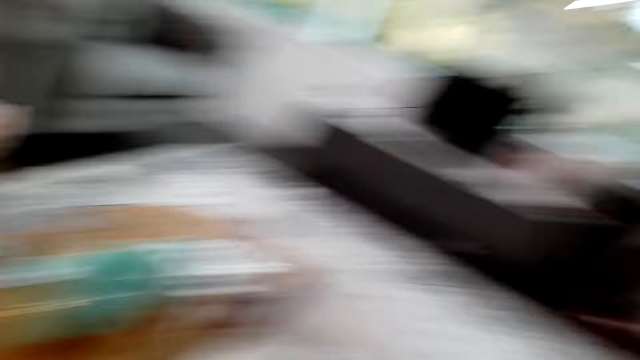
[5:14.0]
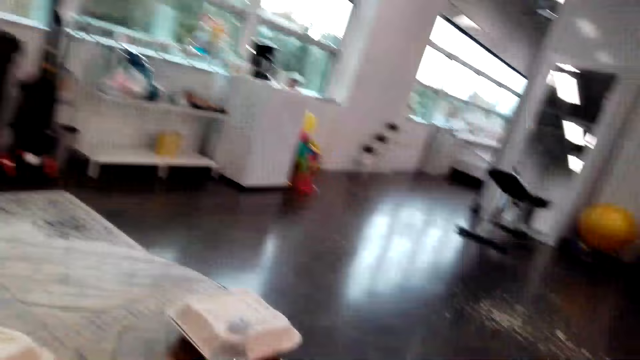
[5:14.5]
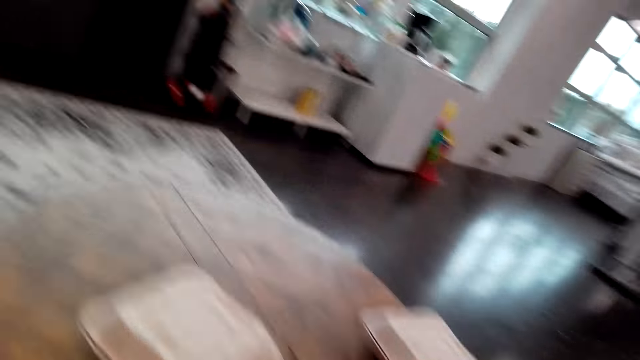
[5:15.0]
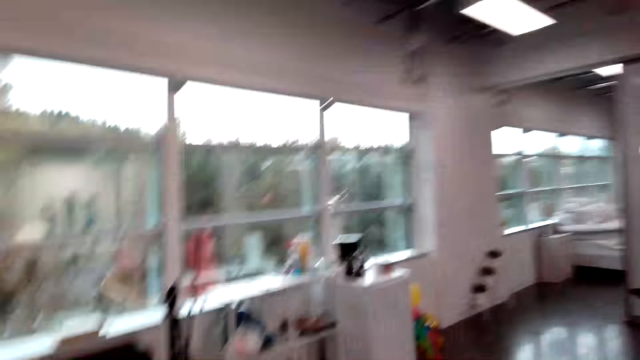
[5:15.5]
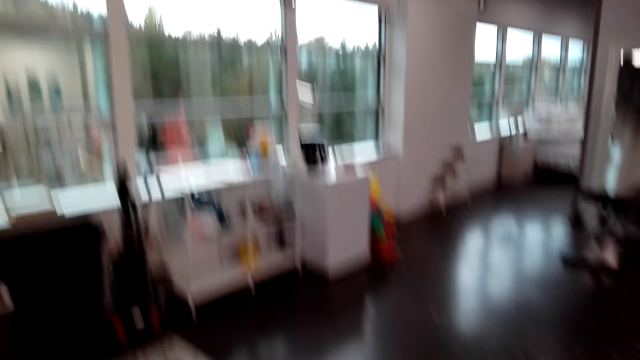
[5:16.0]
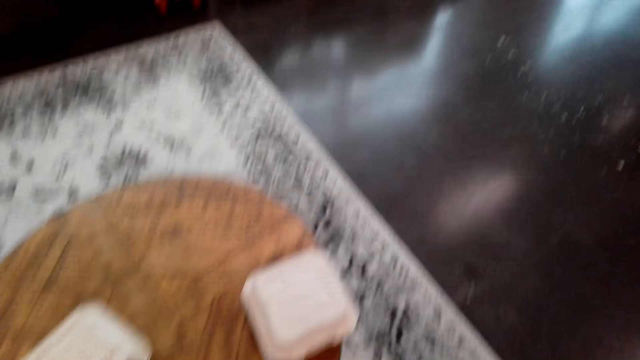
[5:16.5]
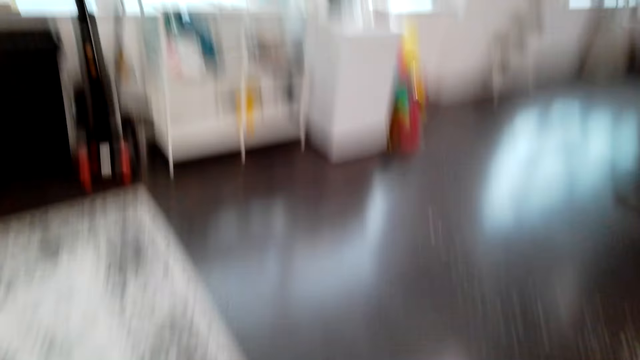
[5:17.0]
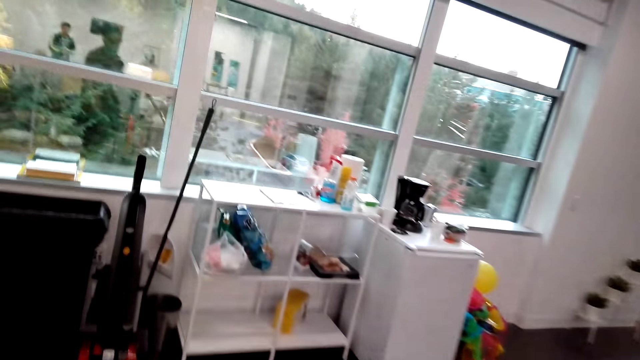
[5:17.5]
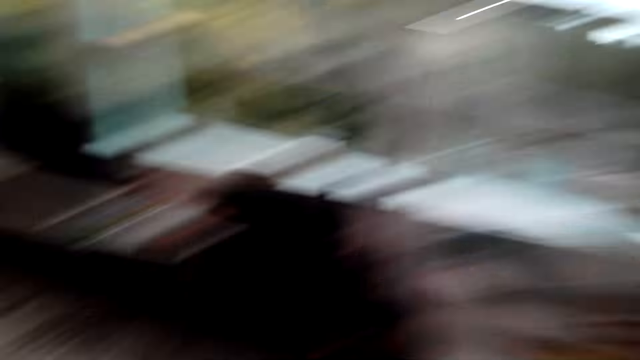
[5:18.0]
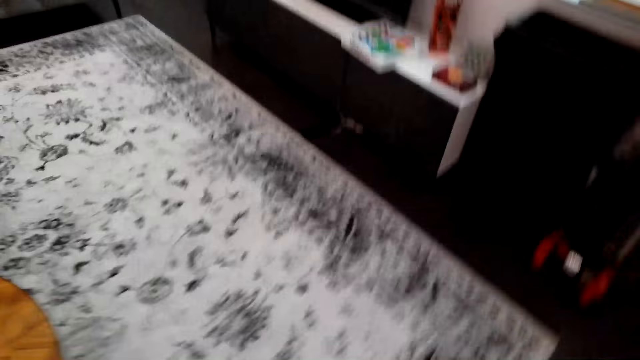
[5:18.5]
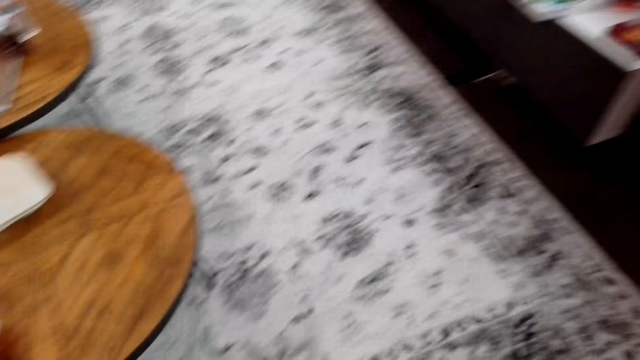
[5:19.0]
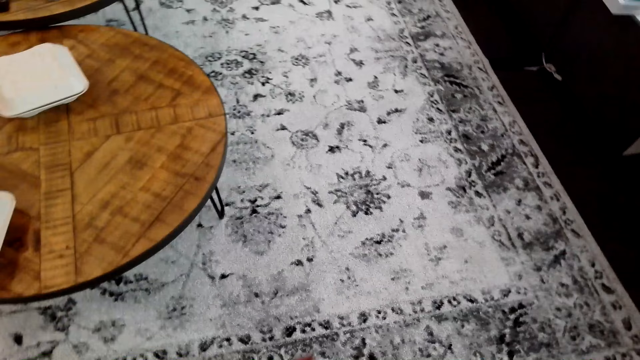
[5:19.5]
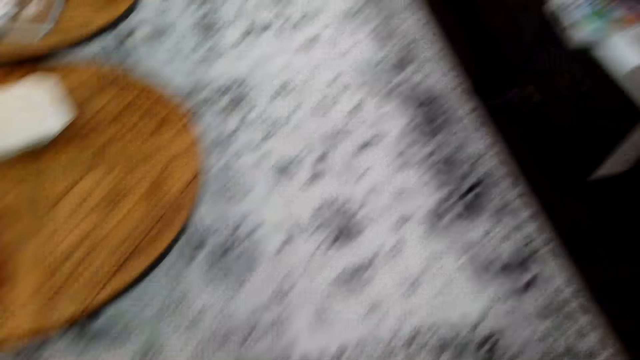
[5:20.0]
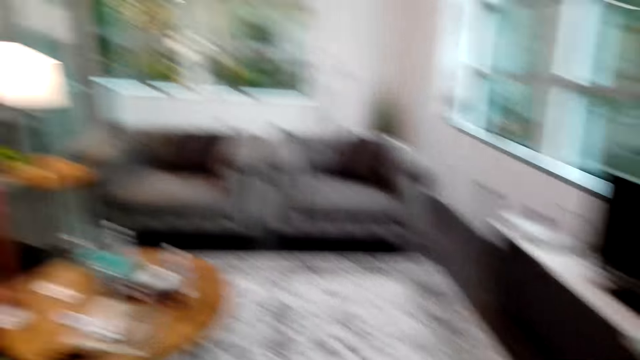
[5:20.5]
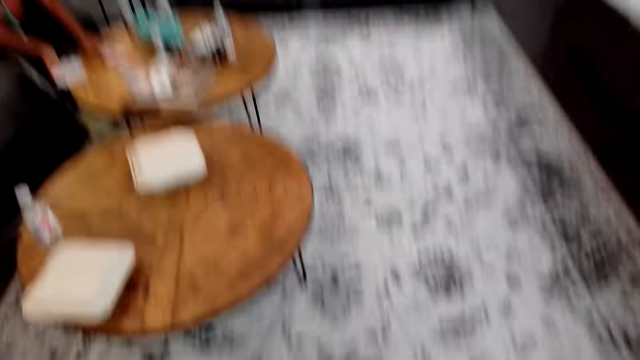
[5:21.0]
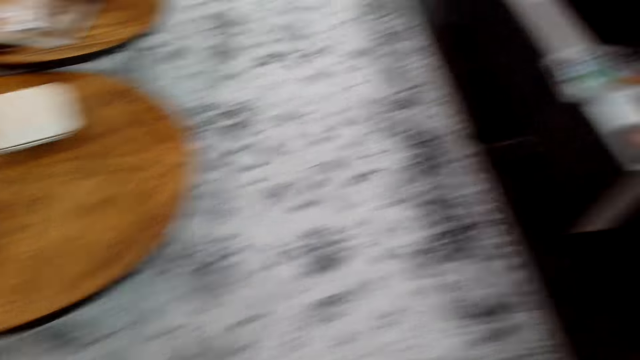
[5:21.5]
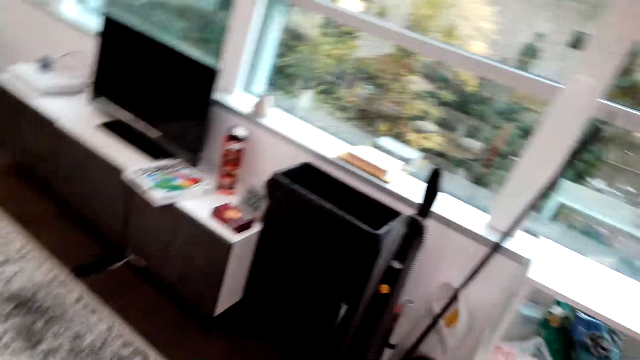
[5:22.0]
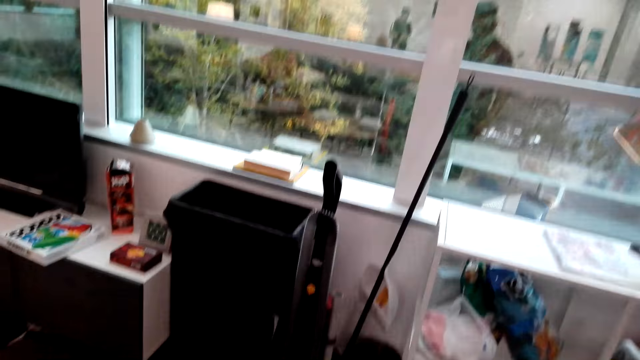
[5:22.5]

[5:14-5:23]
The camera wearer looks around the room. They walk on the floor.

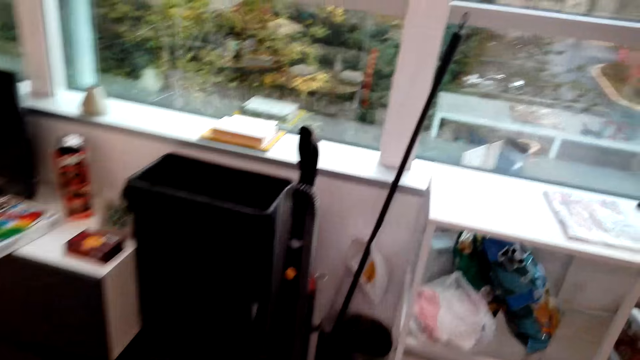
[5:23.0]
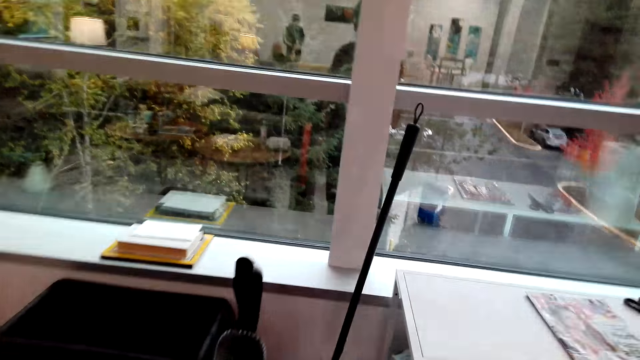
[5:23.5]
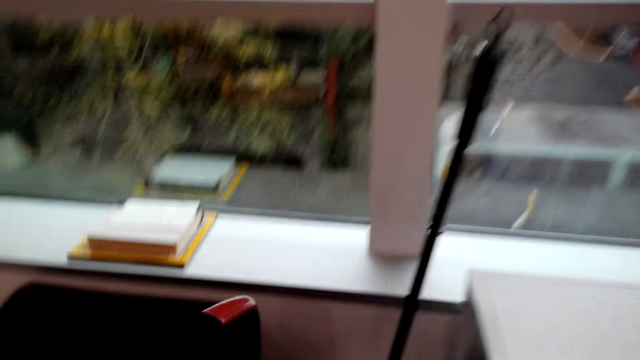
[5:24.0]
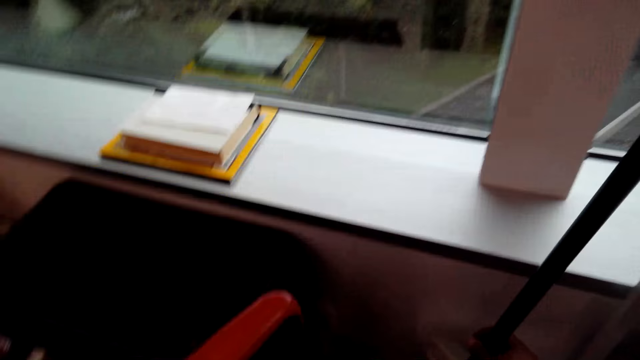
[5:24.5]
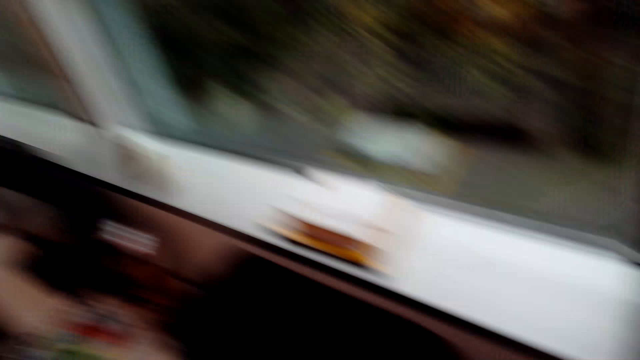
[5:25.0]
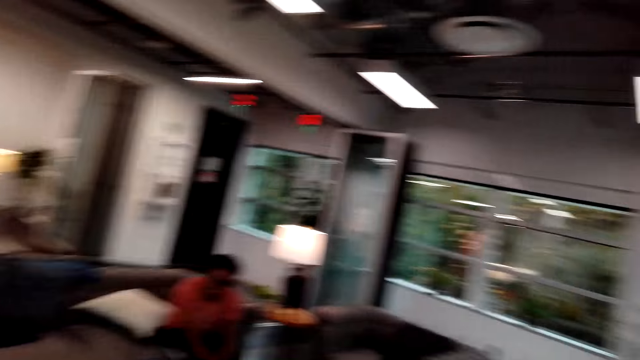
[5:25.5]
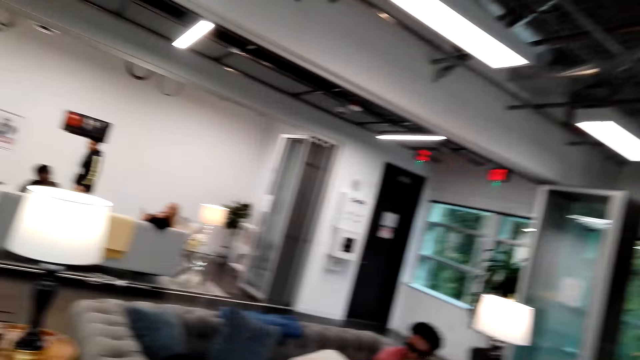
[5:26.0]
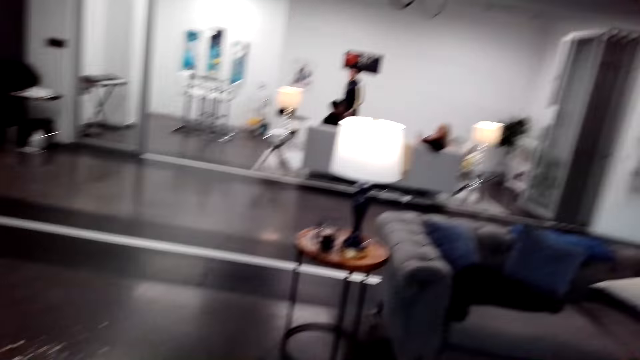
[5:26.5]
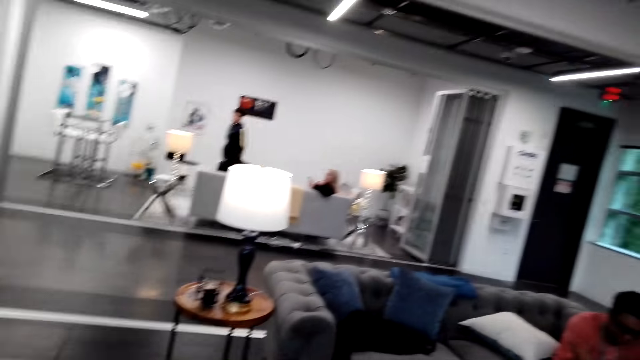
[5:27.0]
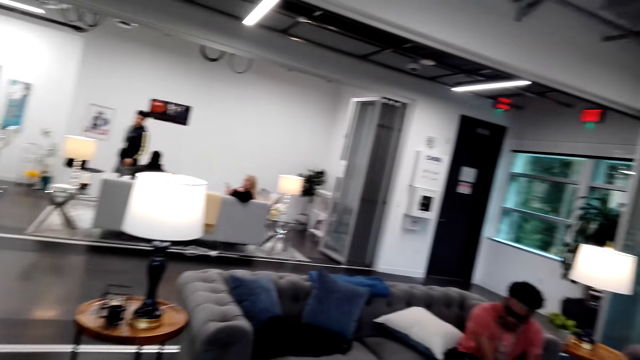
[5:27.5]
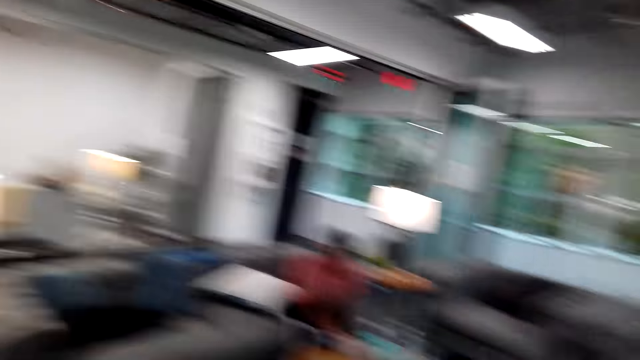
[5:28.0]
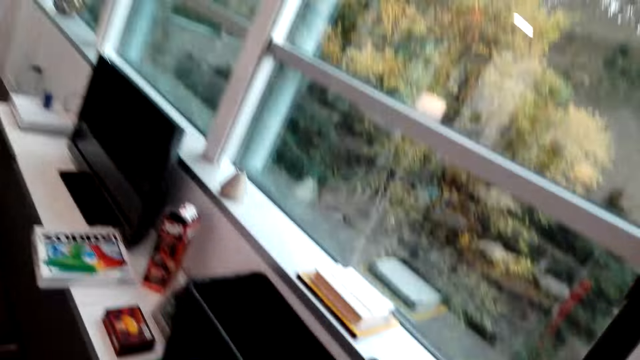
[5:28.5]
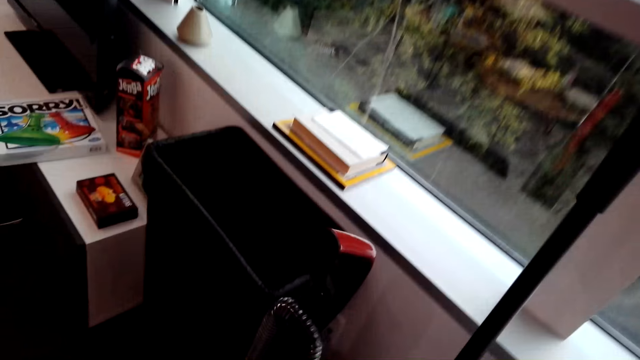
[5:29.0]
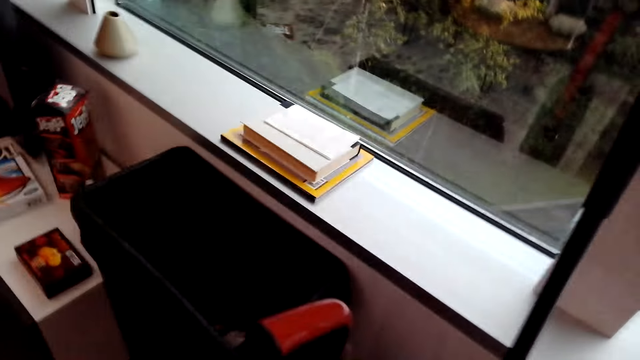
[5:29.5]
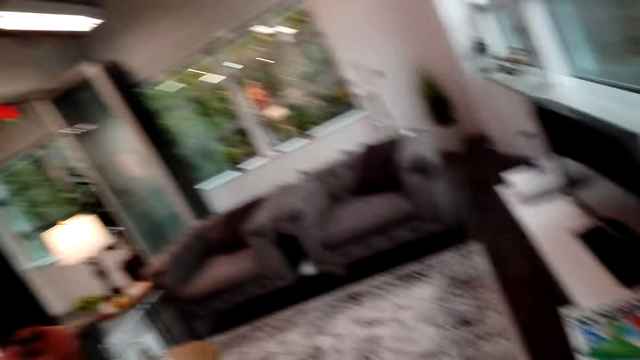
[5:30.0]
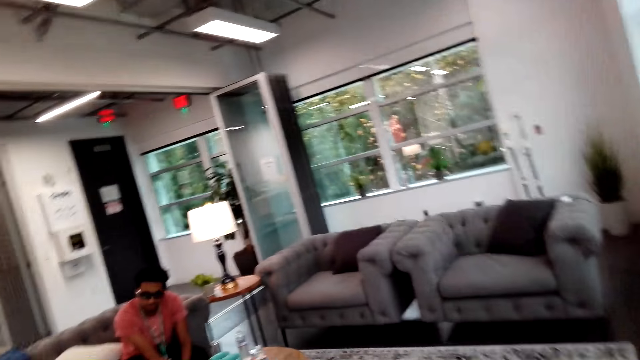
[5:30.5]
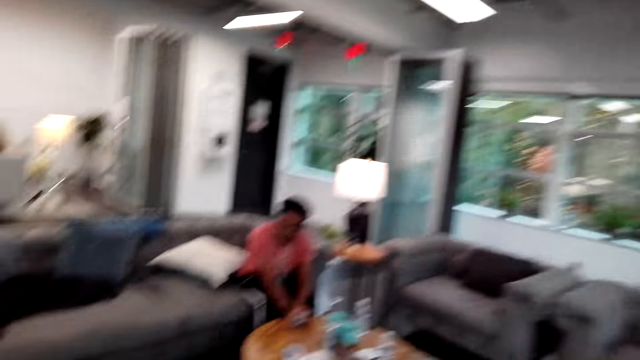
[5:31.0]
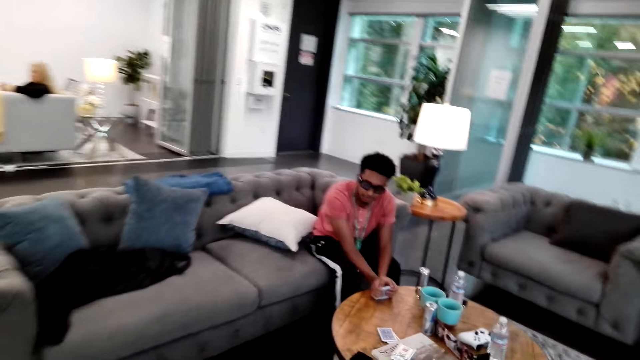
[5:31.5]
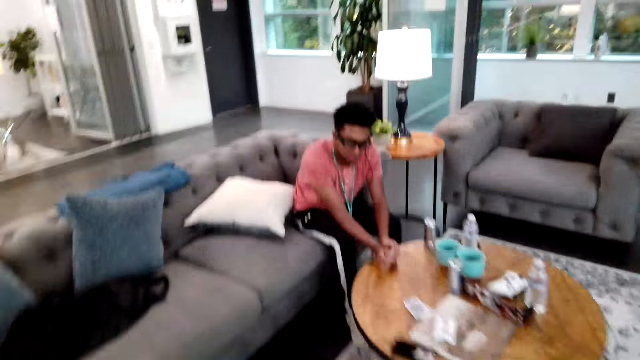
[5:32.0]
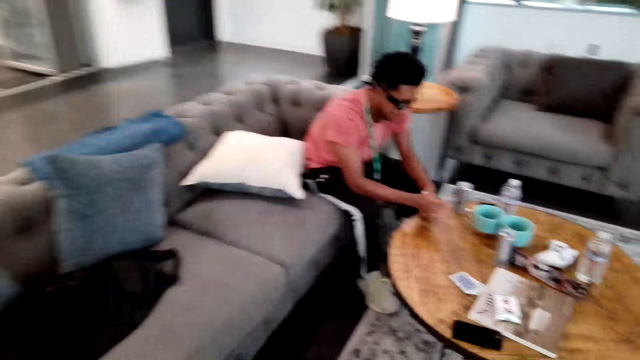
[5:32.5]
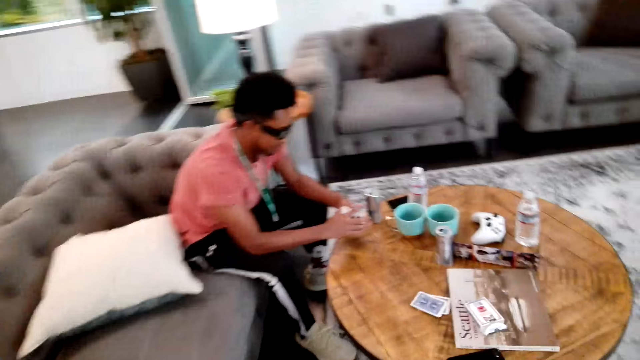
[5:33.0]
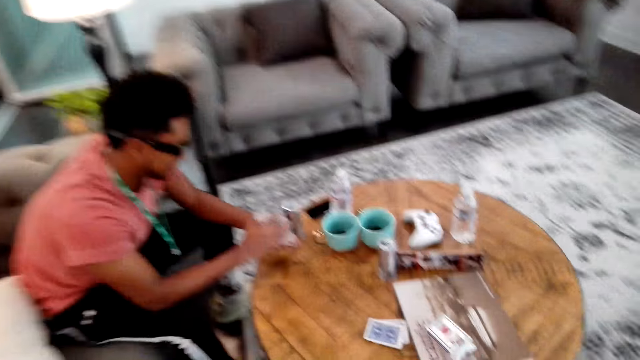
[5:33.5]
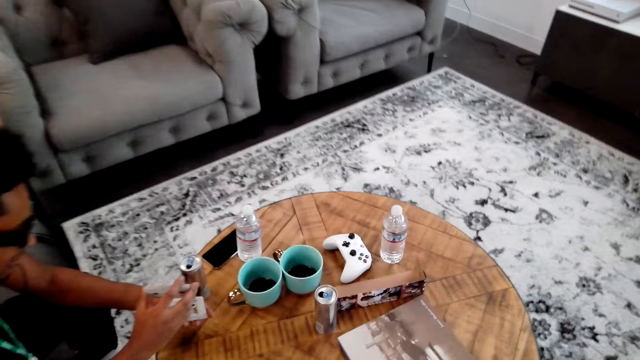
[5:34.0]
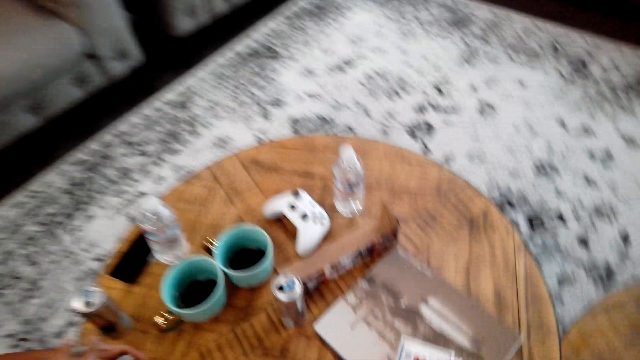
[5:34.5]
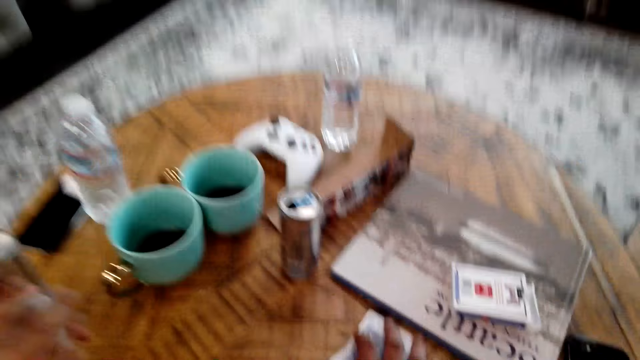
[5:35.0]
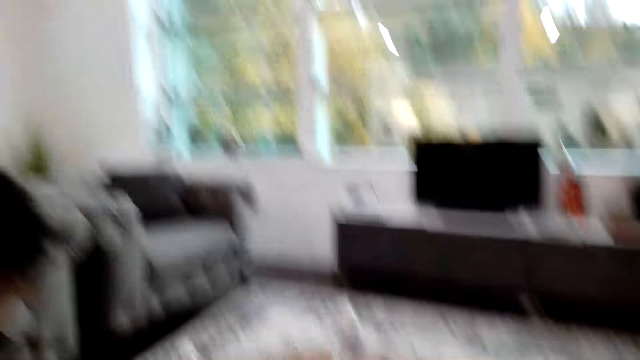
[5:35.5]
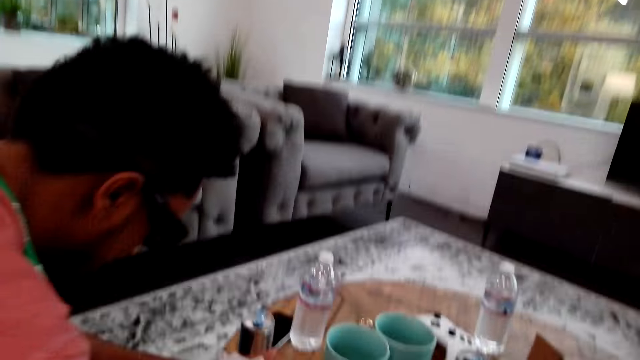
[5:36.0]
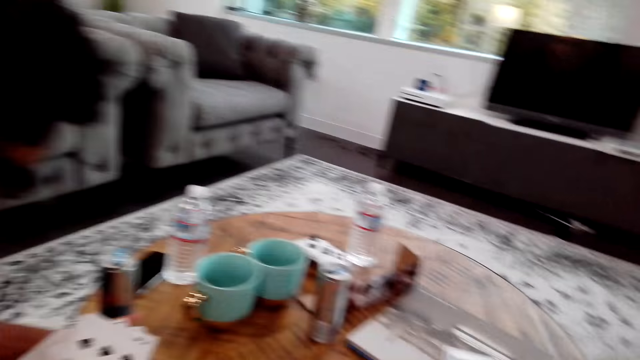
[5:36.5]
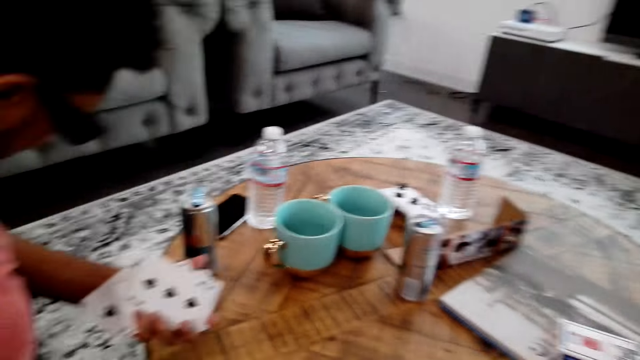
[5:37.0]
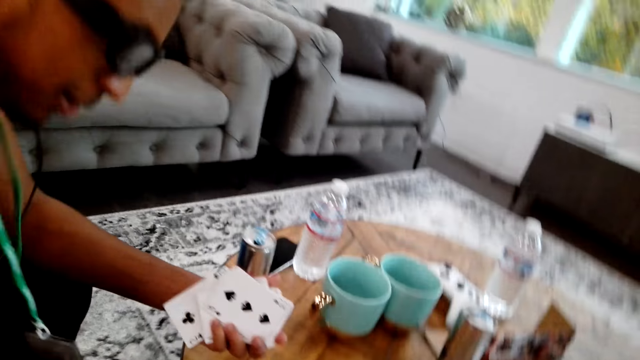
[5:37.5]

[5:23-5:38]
The camera wearer moves around. They move a broom. They look around the room. A lady talks. The camera wearer looks around the room. They walk on the floor. They sit on the sofa. A man fidgets.
